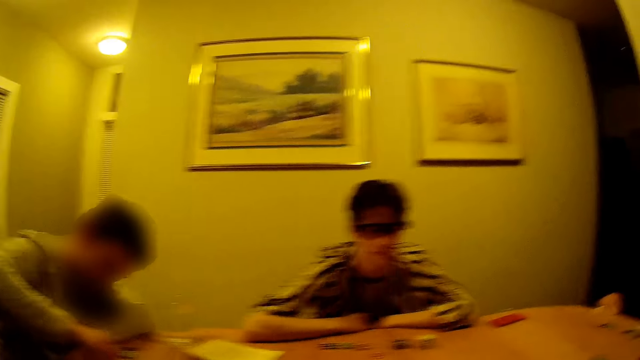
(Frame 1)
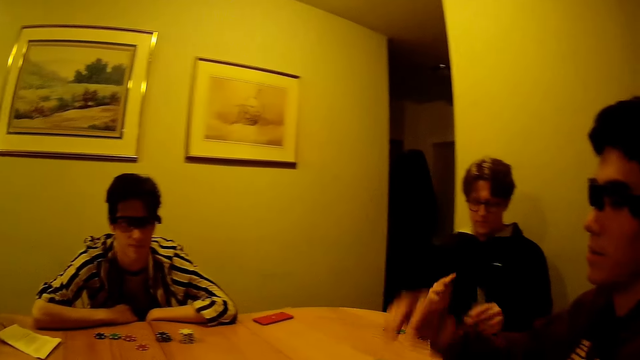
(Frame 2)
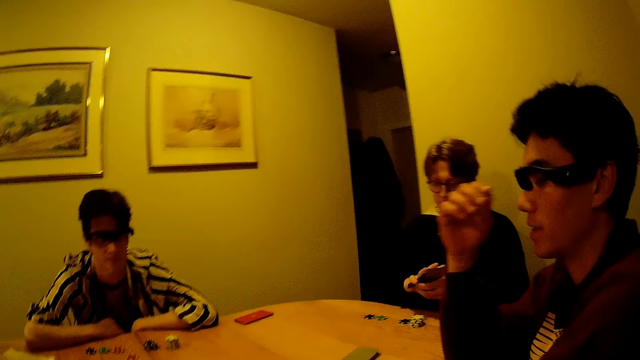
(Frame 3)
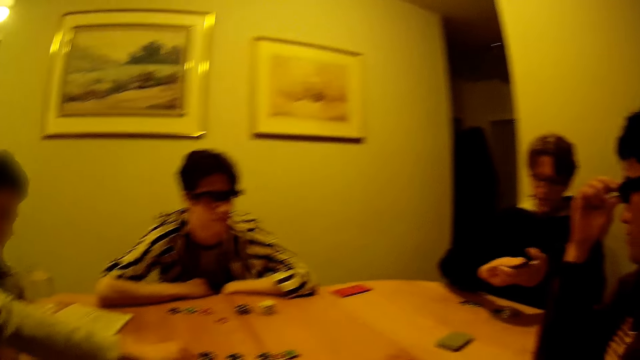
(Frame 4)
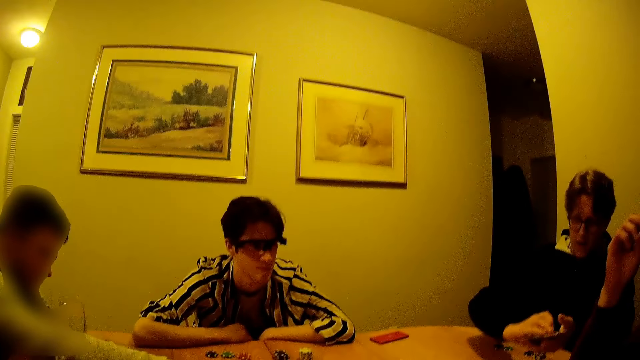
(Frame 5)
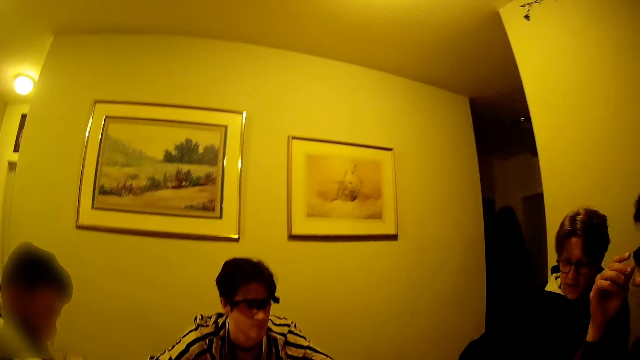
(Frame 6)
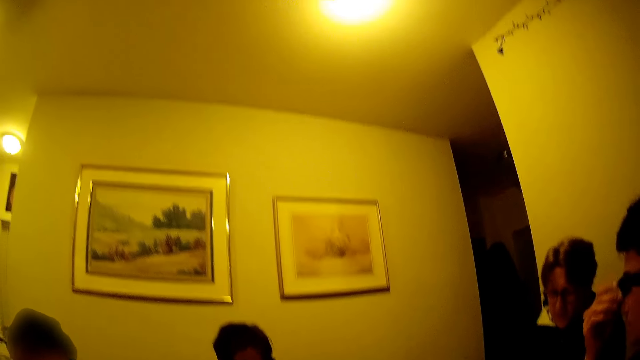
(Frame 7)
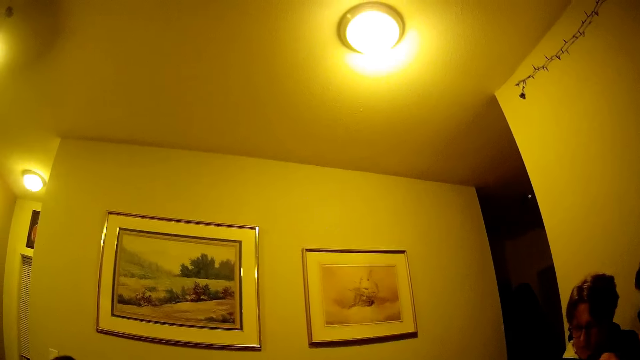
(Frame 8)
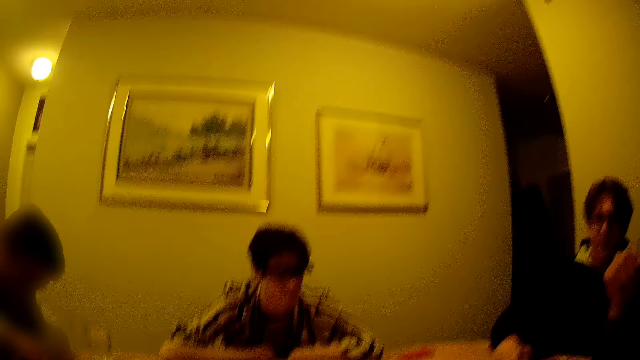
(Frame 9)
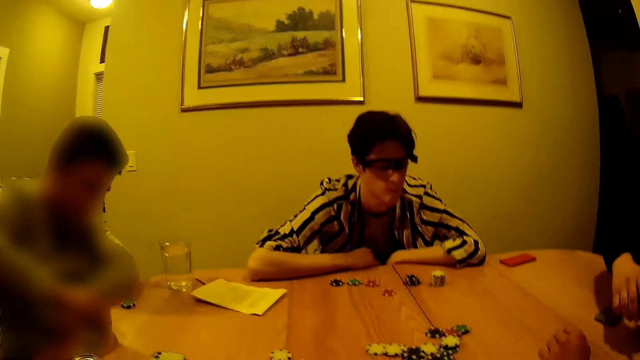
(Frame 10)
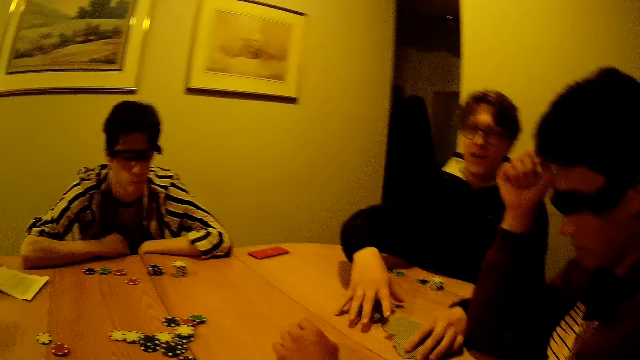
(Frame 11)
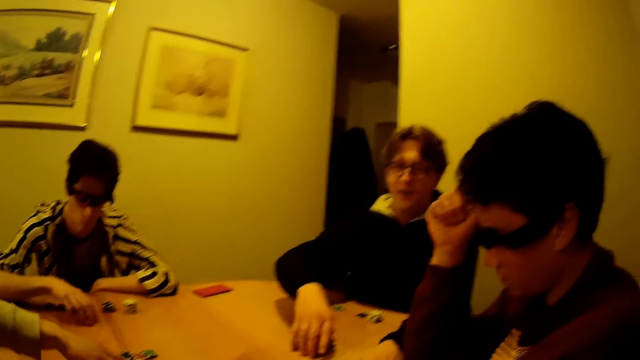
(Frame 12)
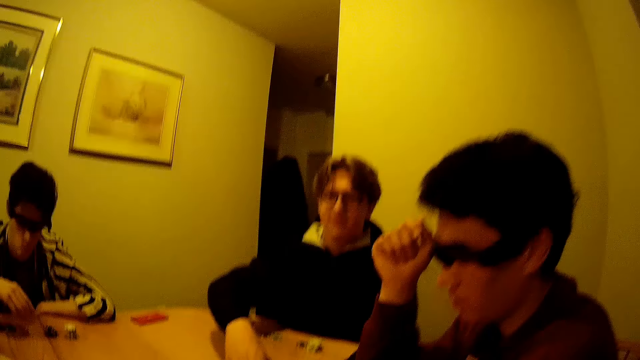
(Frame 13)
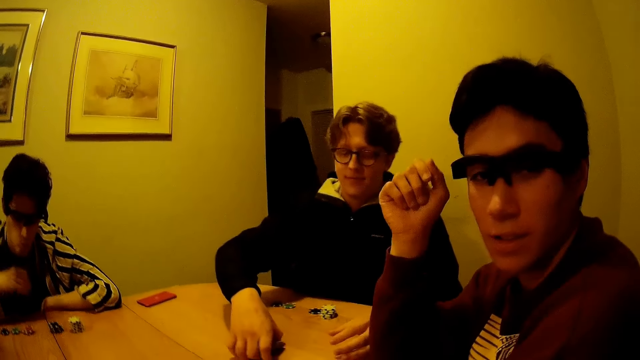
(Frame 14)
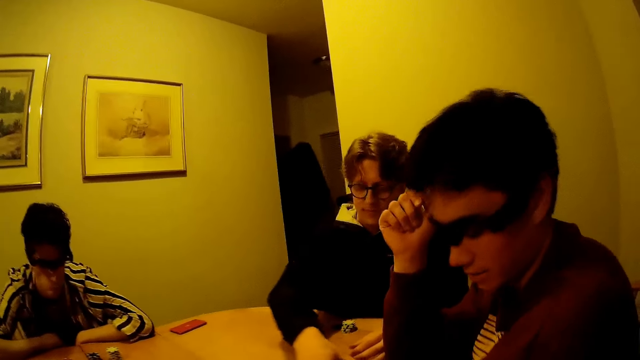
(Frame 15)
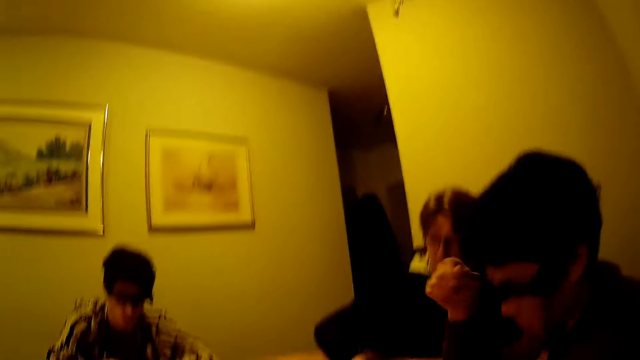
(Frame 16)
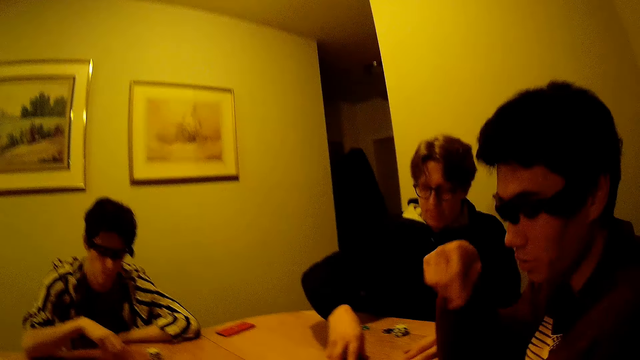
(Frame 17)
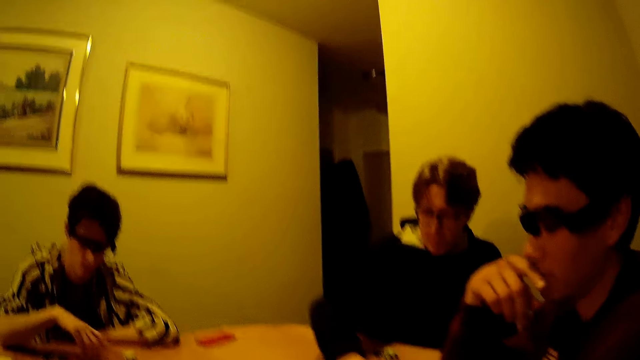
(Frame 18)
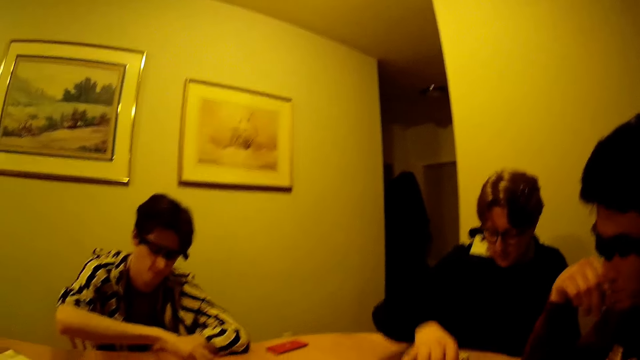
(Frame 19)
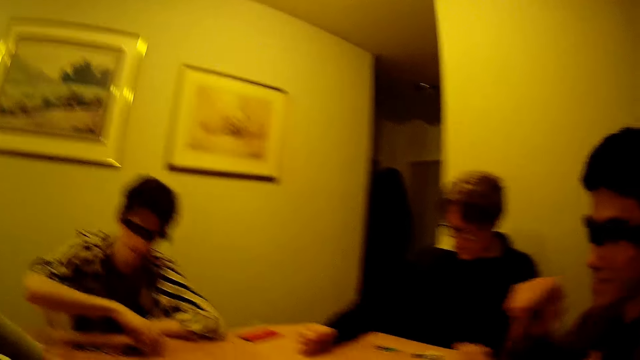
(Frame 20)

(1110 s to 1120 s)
A man picks up the cards on the table with his left hand and holds the cards with both hands. The man drops the cards on the table with his right hand. Another man picks up a poker chip from the table with his right hand and drops the poker chip on the table with his right hand.

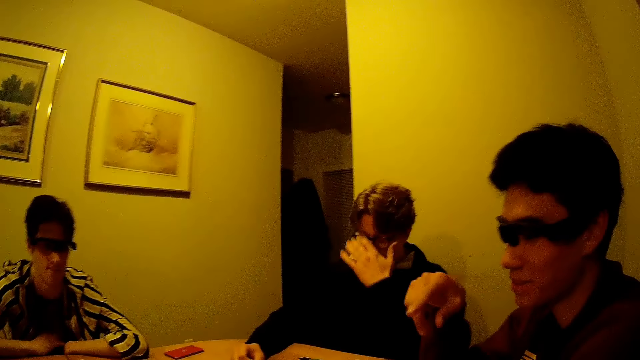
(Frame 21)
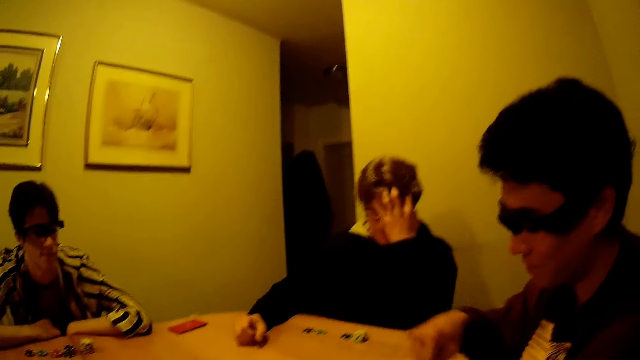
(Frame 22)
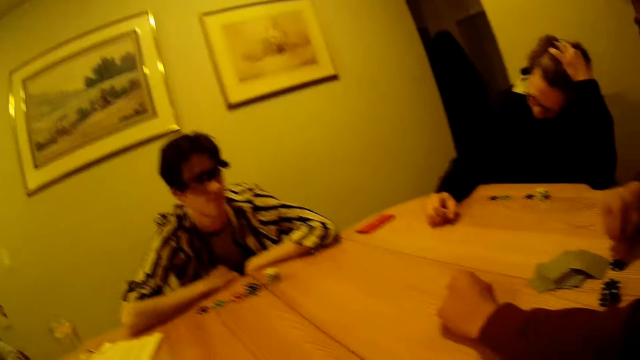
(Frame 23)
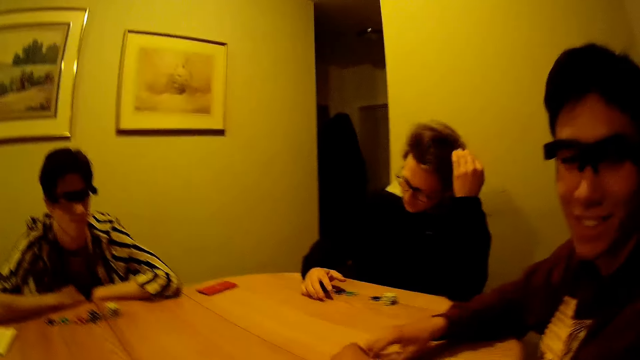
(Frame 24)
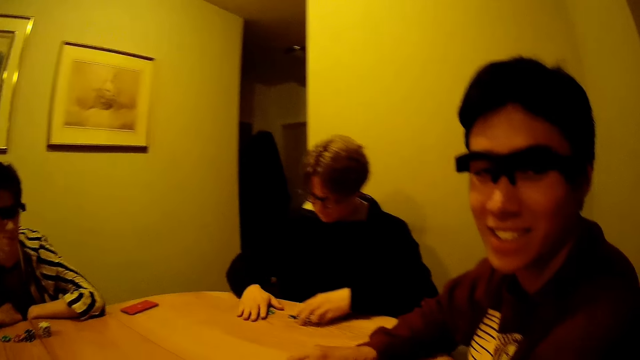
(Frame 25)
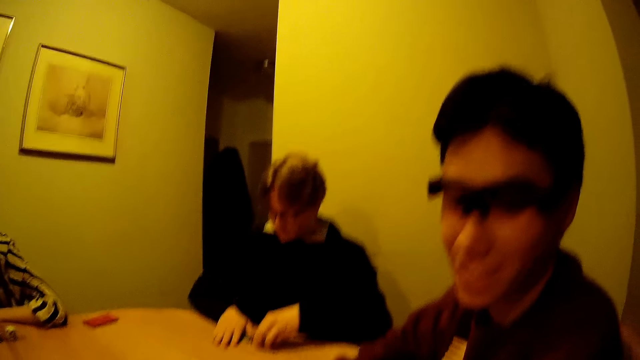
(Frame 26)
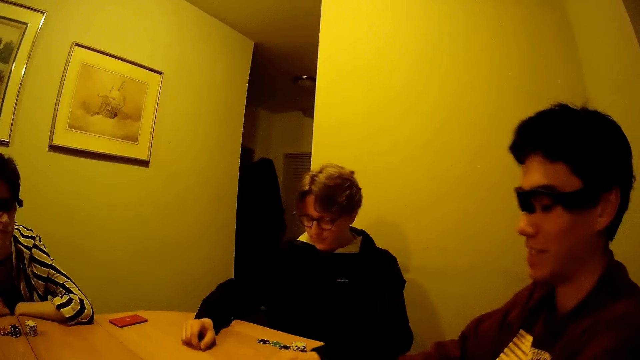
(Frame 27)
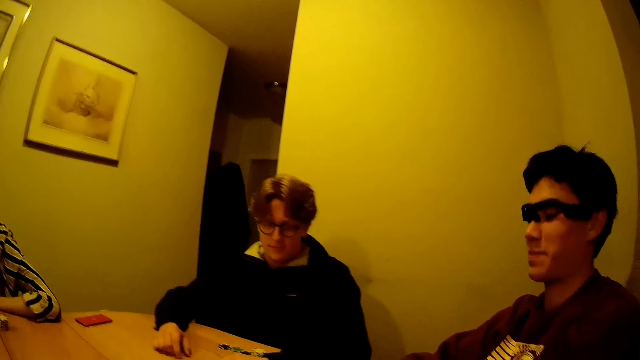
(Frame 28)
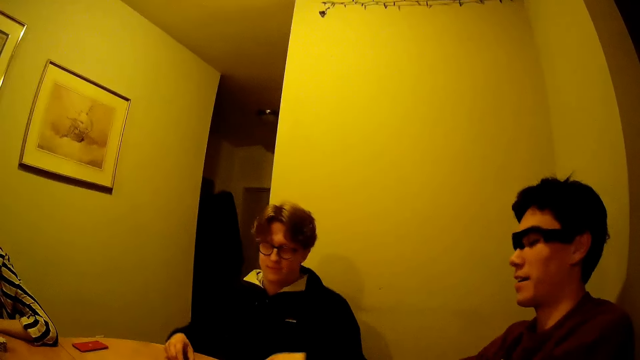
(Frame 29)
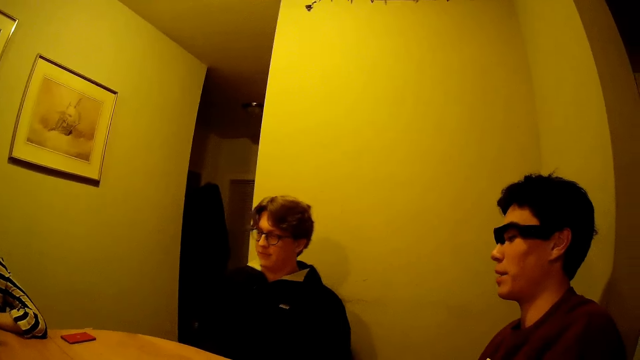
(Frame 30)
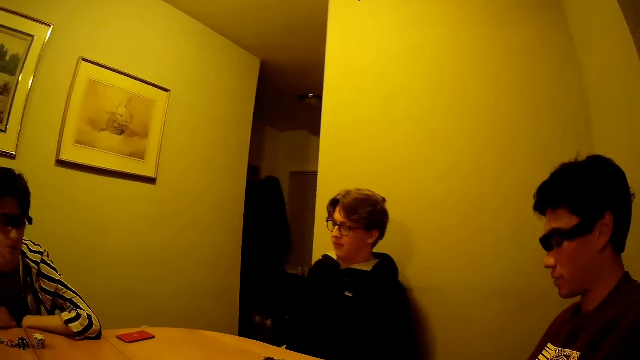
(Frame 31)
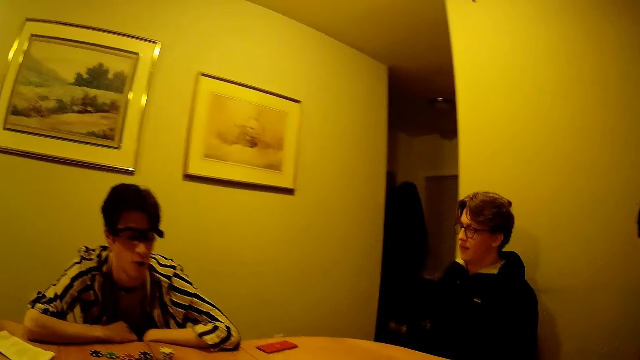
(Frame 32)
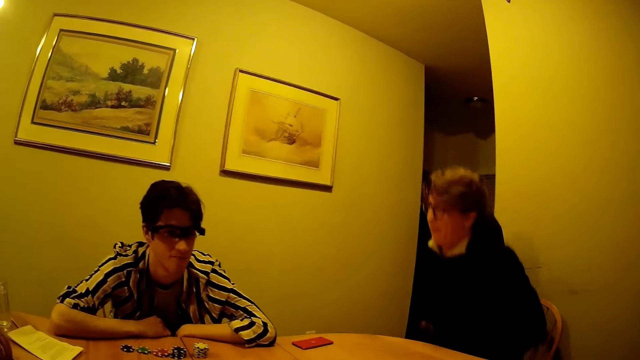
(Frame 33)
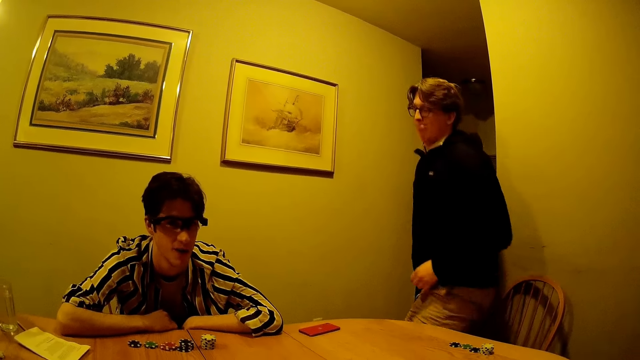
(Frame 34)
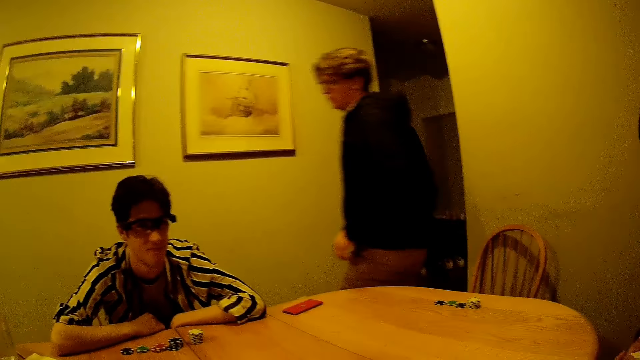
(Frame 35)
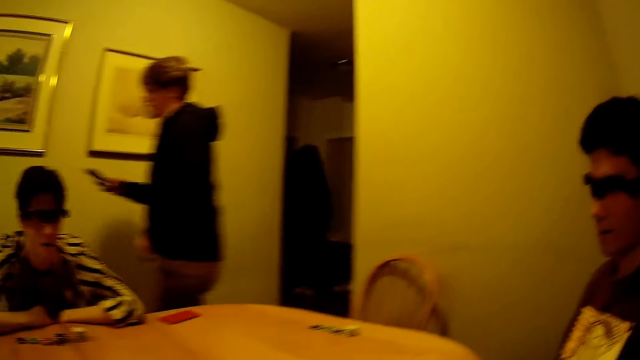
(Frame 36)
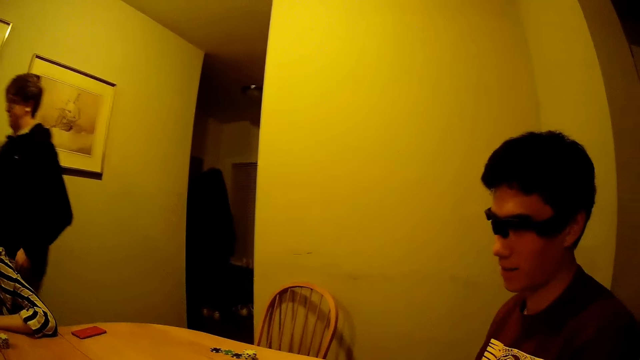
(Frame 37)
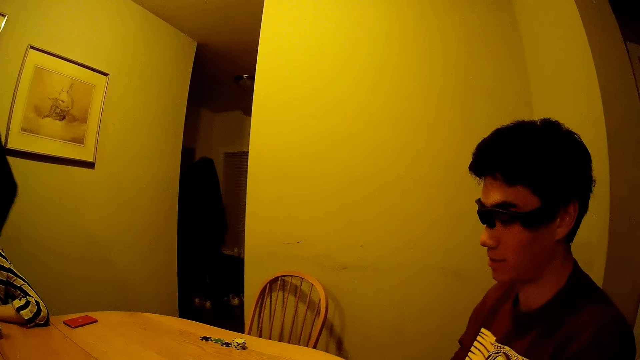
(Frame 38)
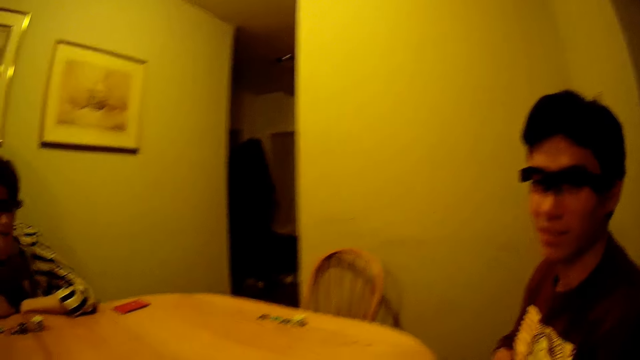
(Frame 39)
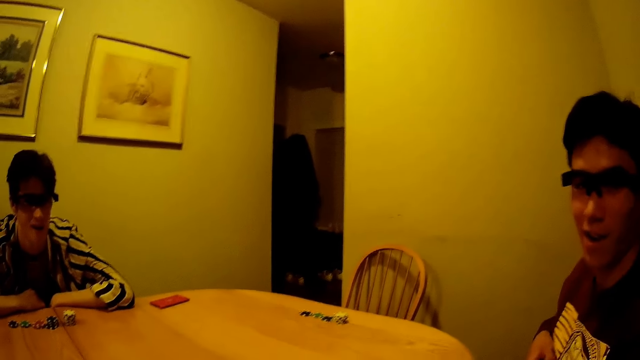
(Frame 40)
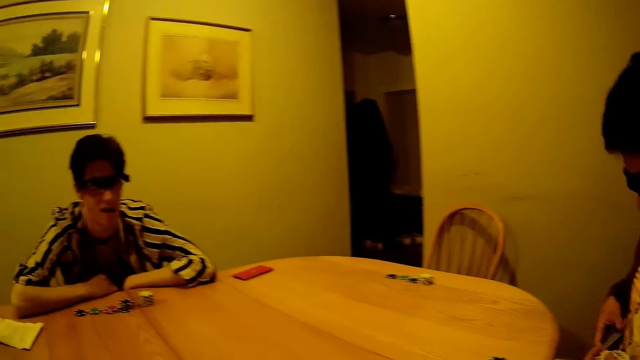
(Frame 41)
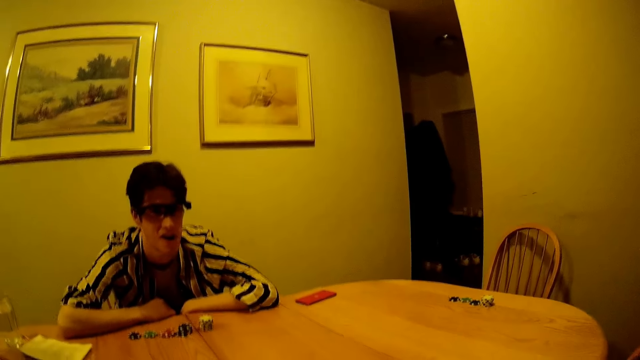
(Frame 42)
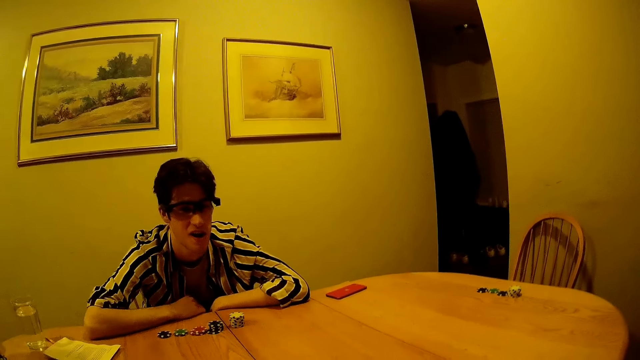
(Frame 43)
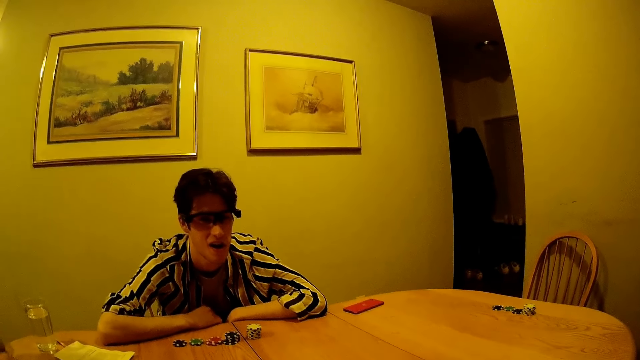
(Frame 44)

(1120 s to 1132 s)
A man adjusts some cards on the table with both hands and adjusts some poker chips on the table with both hands. The man removes a phone from his pocket with his right hand.
